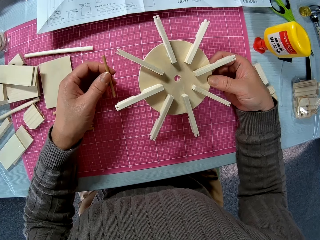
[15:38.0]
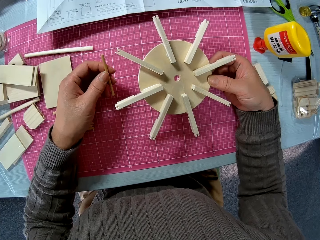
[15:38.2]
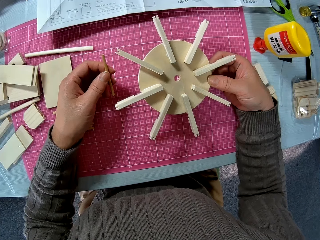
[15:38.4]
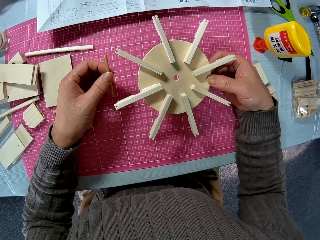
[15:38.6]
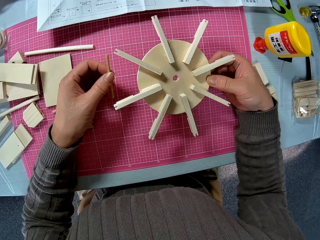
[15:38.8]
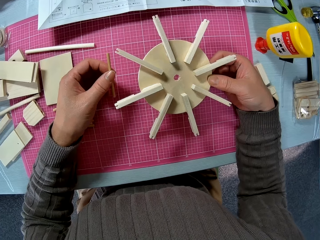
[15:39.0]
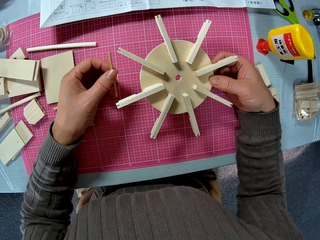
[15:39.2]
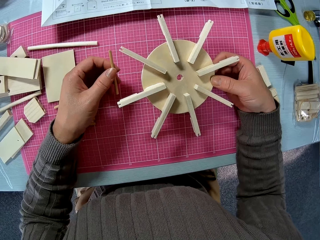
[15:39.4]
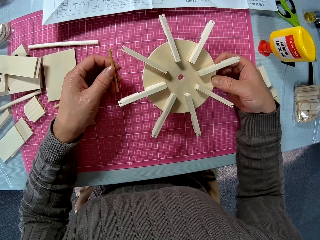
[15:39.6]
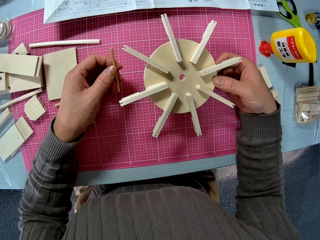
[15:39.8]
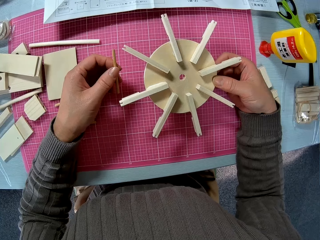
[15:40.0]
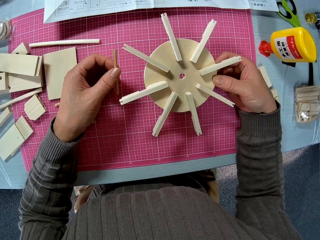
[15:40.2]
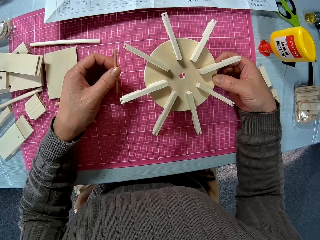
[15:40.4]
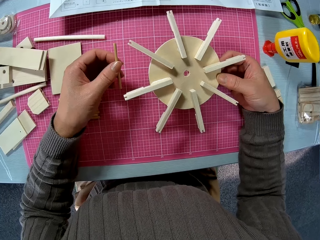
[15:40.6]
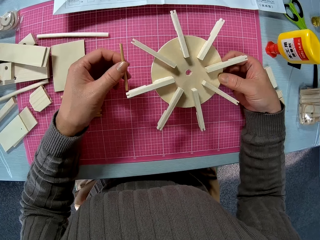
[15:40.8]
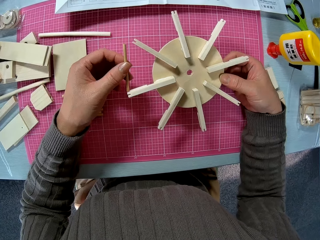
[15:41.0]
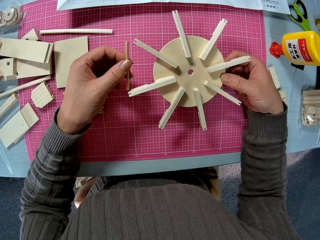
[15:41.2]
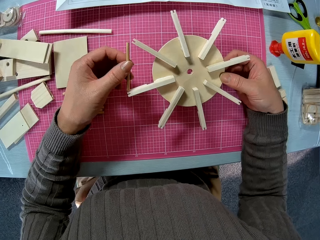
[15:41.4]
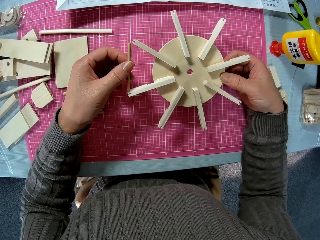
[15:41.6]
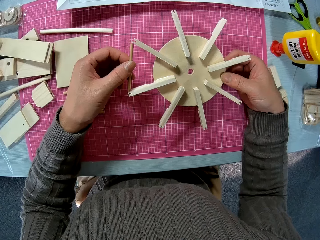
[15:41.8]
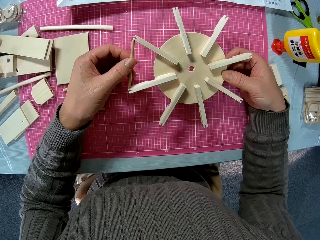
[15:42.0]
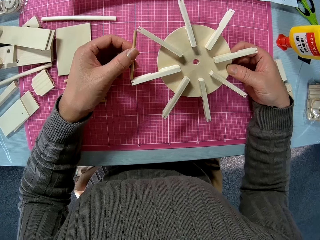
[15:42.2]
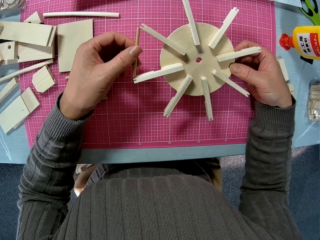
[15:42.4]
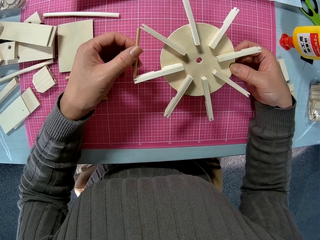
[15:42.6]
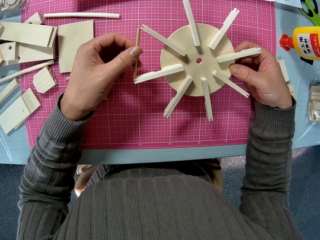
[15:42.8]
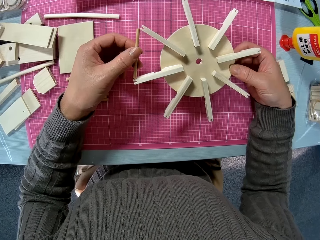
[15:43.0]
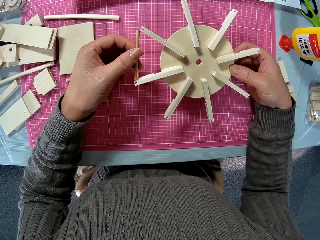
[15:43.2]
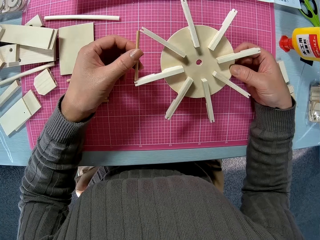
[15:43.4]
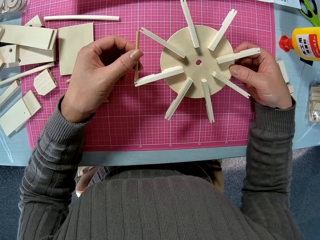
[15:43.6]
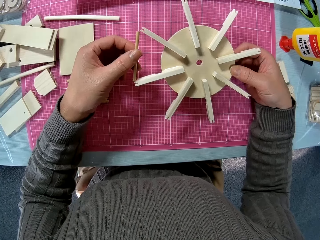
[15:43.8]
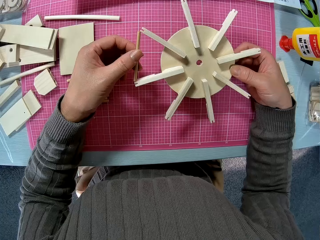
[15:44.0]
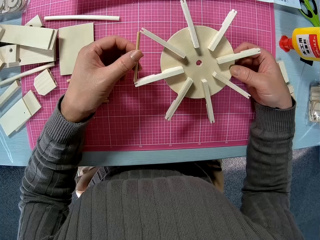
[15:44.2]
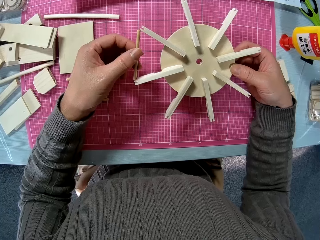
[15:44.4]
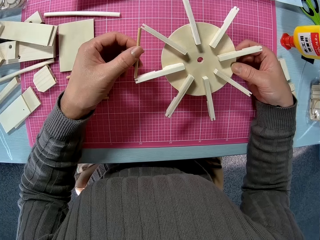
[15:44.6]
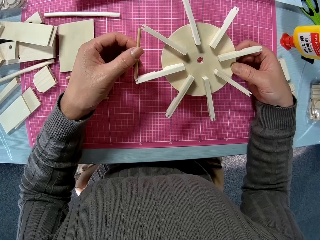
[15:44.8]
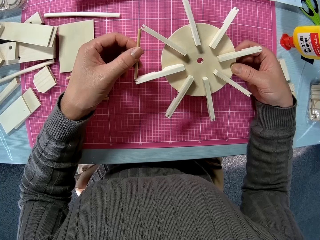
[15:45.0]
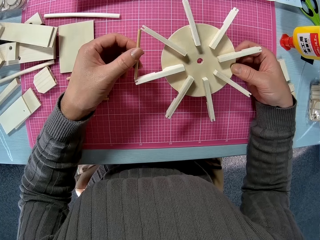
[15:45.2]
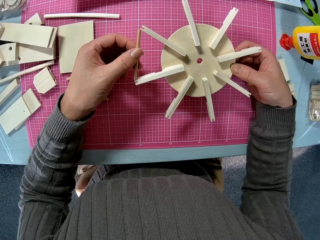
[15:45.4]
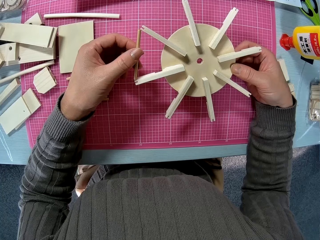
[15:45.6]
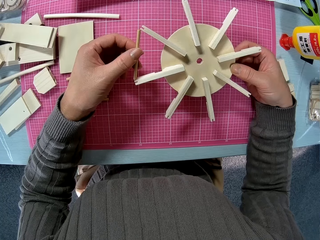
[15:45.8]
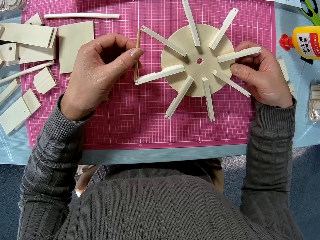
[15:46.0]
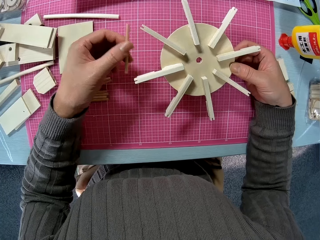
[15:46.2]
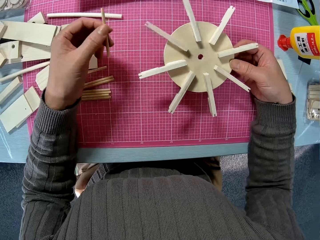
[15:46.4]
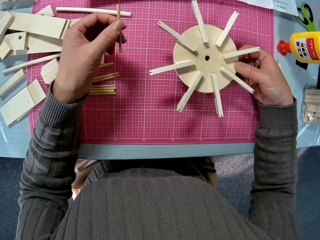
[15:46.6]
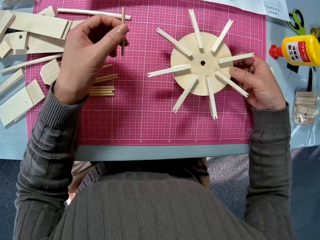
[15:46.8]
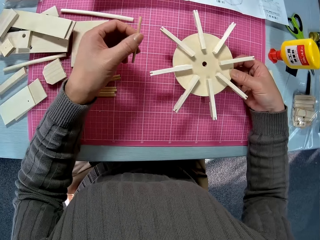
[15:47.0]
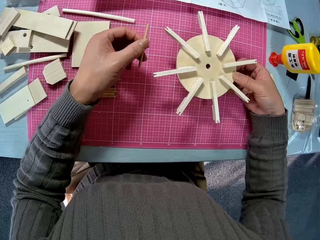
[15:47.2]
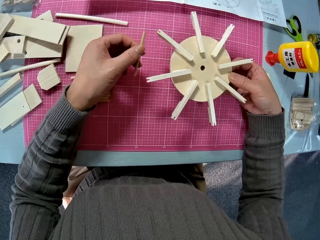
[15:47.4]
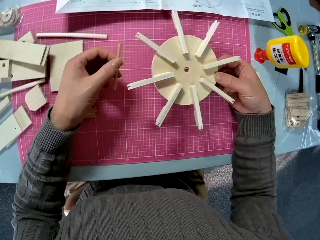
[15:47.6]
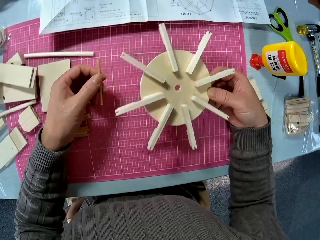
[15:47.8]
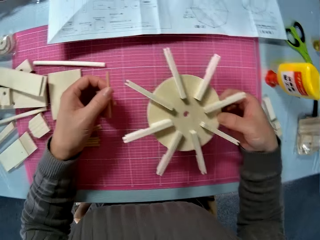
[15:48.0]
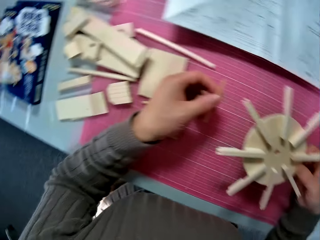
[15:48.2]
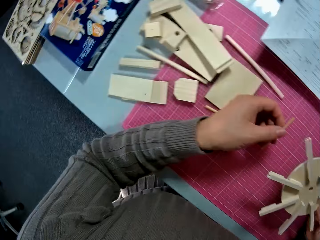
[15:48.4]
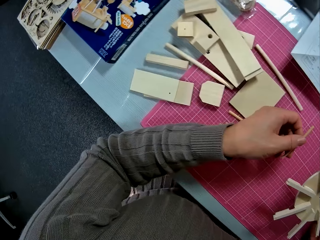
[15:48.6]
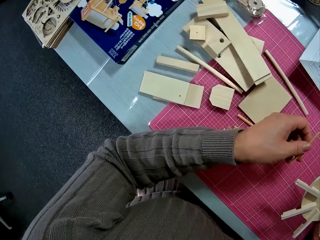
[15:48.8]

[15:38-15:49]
The camera wearer sets the smaller pieces of wood into the bigger piece of wood. They remove the smaller piece of wood from the bigger piece of wood.

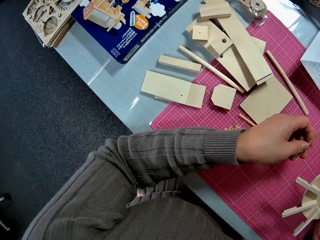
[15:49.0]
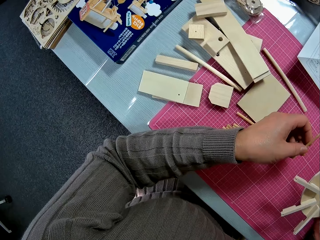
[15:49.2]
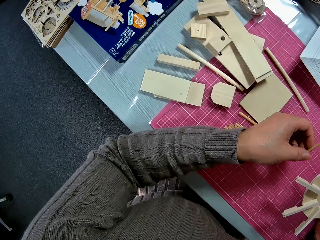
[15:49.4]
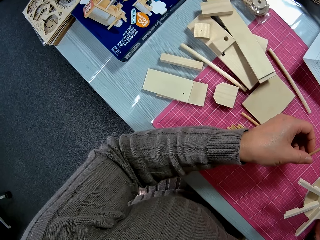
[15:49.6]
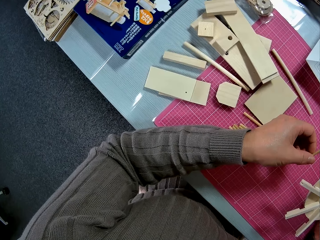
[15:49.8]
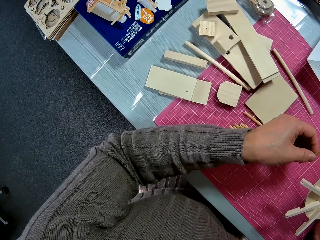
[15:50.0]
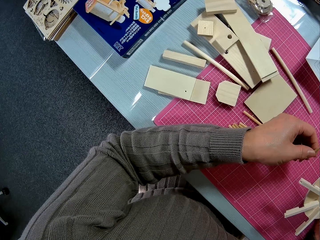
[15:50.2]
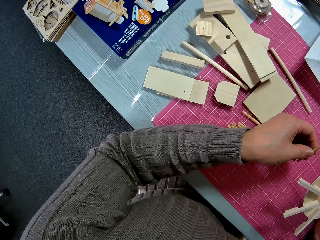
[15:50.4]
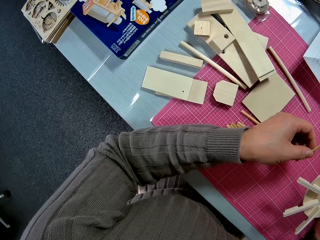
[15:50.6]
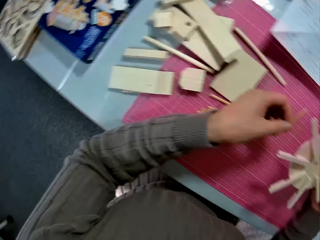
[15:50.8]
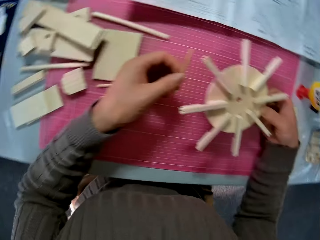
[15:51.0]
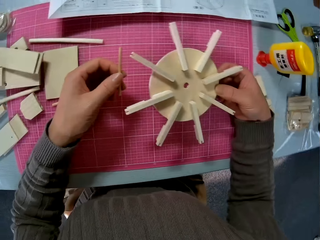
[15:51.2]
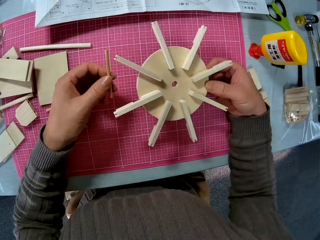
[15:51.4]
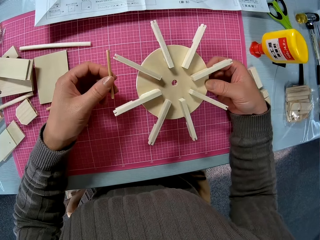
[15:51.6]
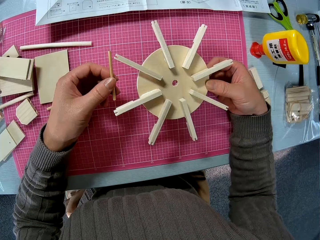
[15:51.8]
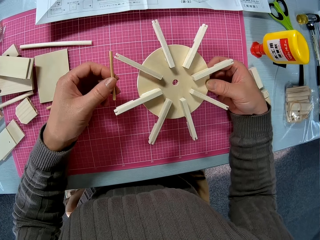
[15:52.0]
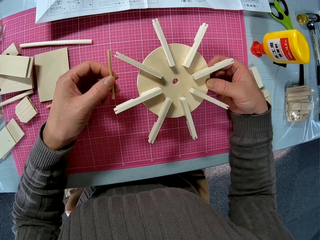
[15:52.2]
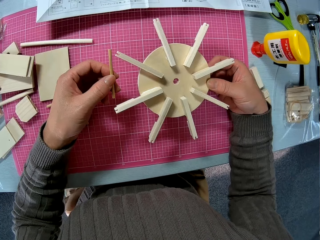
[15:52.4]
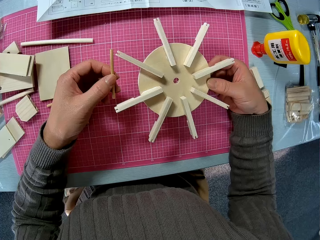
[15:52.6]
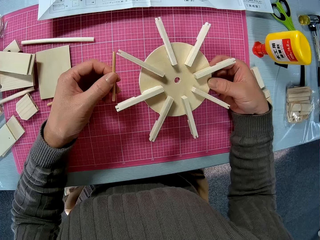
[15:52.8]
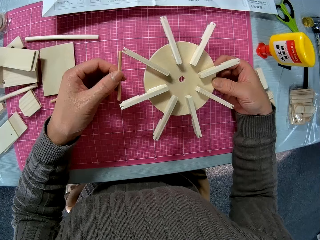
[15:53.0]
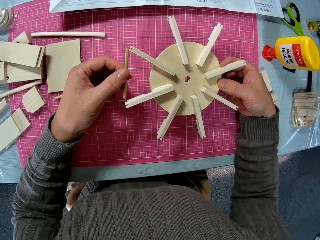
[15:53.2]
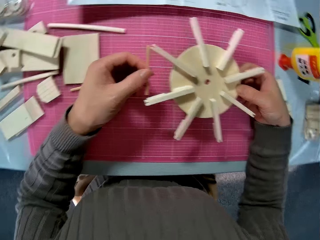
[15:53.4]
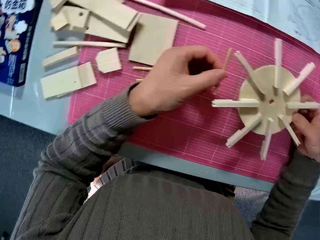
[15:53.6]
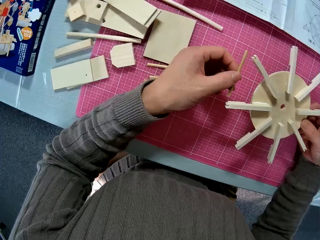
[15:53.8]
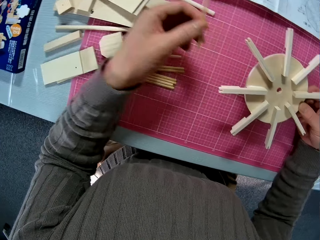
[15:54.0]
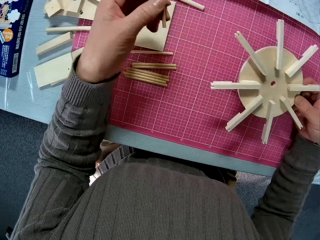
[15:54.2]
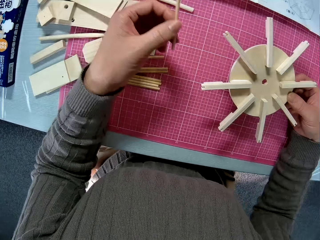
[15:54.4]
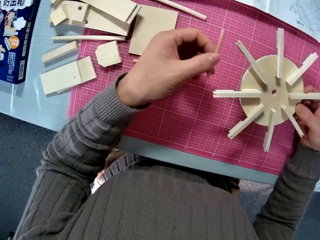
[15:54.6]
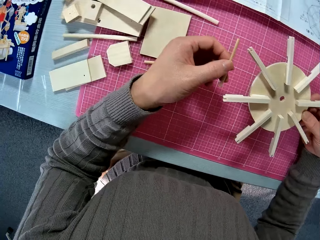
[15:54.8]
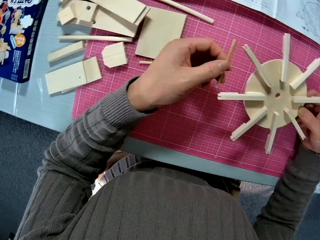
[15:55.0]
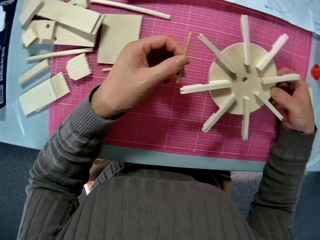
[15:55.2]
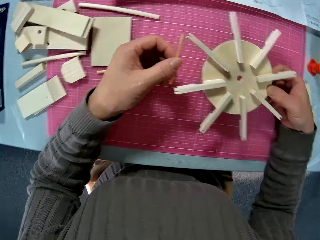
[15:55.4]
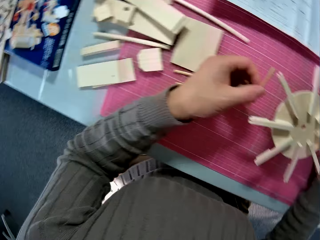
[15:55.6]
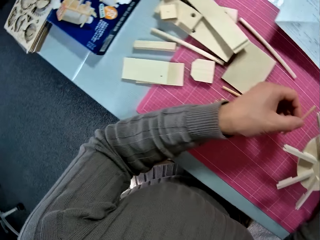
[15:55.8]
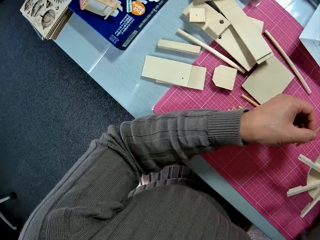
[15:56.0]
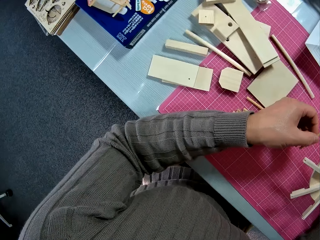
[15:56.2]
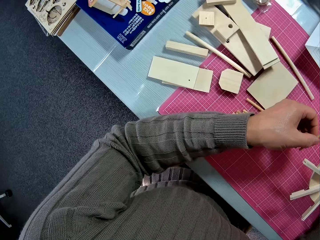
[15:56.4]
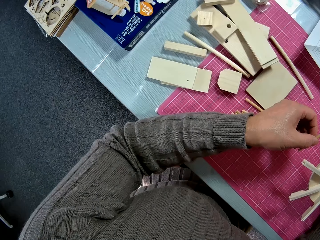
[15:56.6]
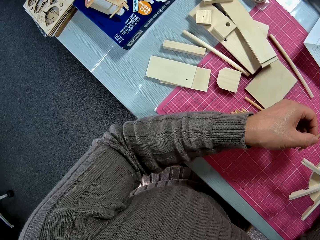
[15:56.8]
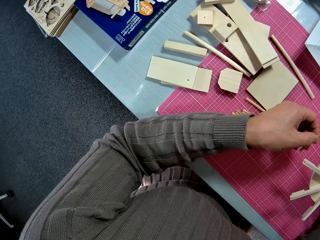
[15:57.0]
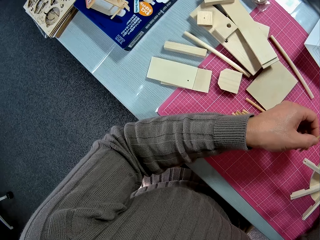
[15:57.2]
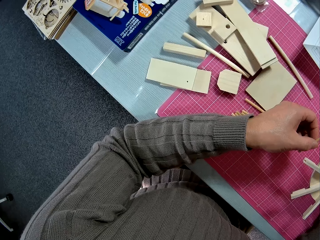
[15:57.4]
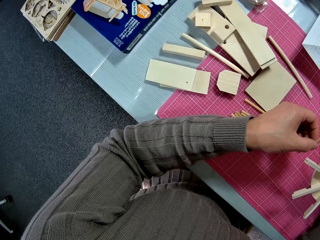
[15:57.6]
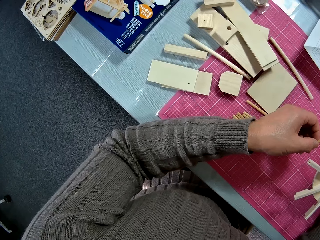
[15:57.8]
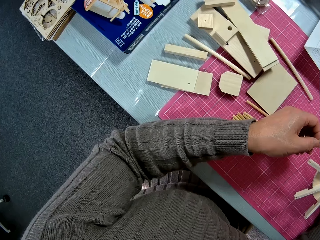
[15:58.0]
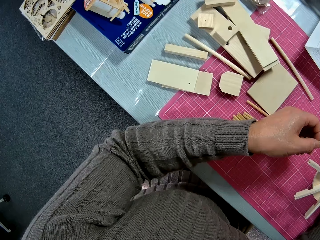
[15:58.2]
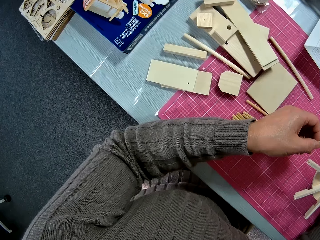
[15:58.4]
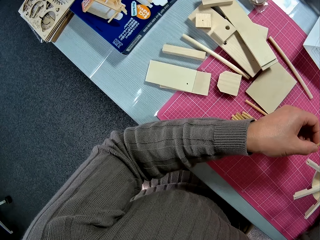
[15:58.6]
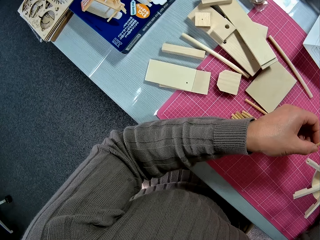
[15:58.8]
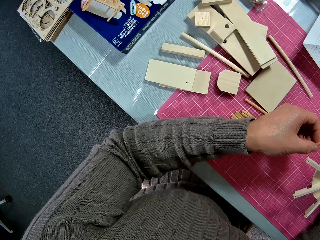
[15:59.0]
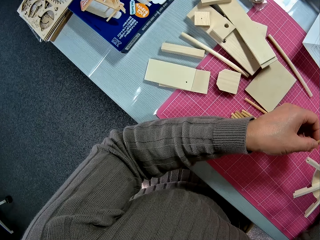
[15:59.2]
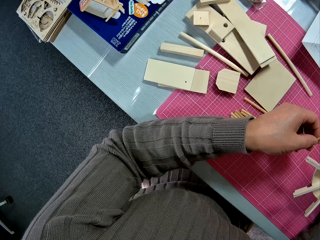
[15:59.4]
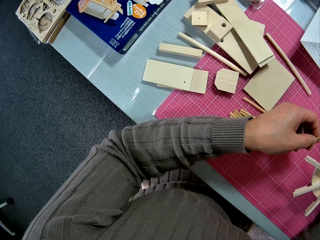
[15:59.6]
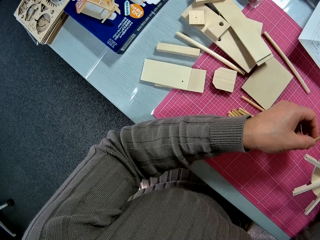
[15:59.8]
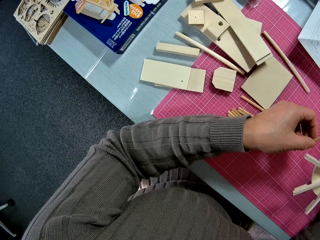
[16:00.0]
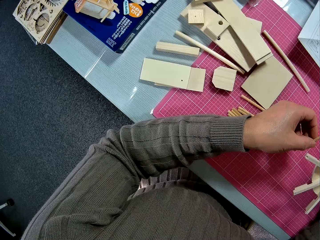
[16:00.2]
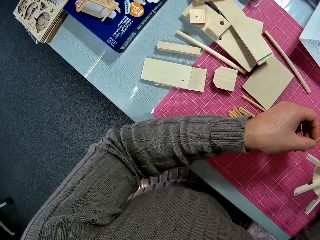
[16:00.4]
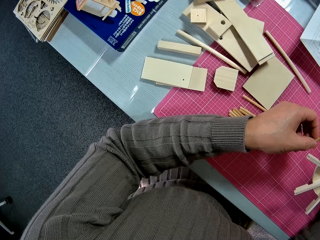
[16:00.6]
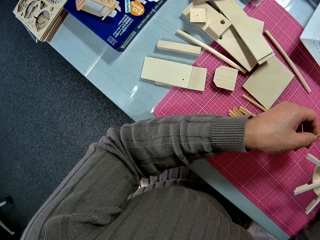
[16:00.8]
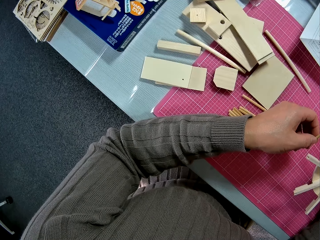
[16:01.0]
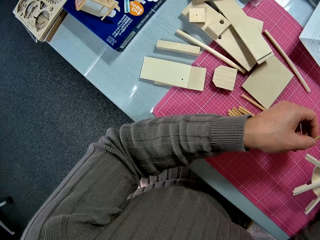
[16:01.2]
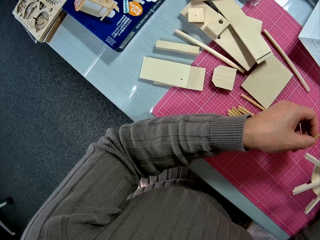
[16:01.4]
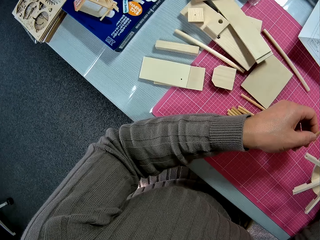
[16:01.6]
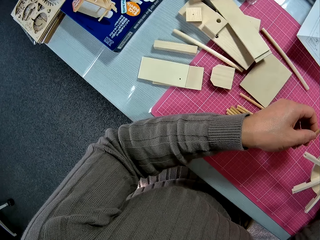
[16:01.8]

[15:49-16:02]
The camera wearer looks at the wooded art. They look at the pieces of wood. They look at the wooded art. They look at the pieces of wood.
